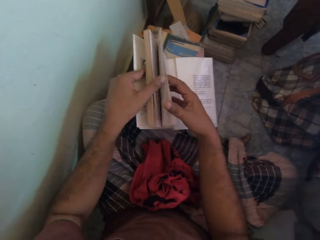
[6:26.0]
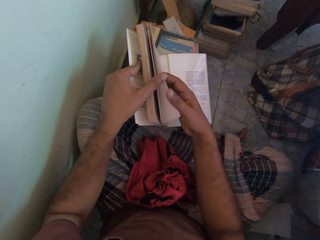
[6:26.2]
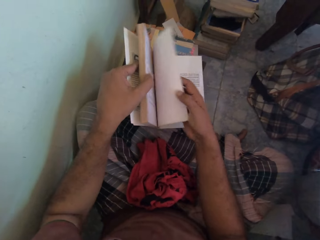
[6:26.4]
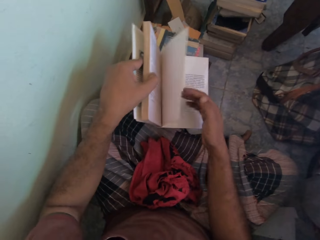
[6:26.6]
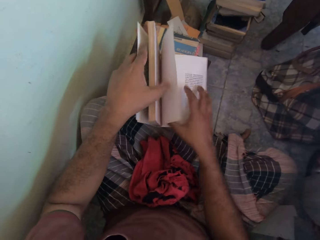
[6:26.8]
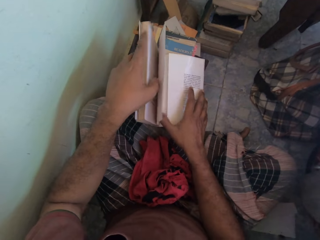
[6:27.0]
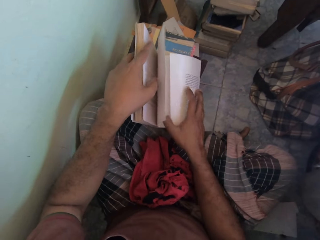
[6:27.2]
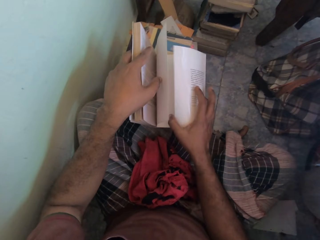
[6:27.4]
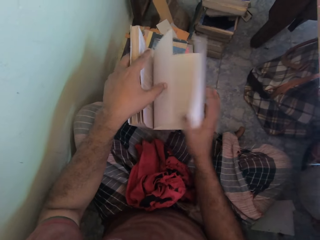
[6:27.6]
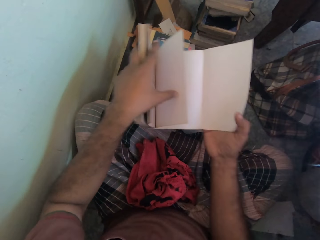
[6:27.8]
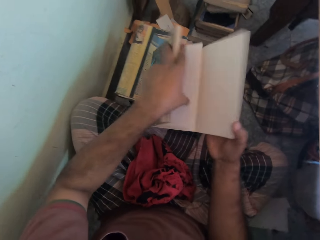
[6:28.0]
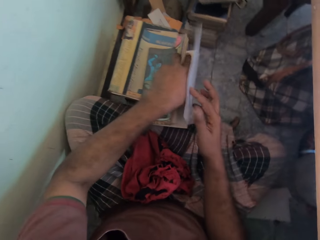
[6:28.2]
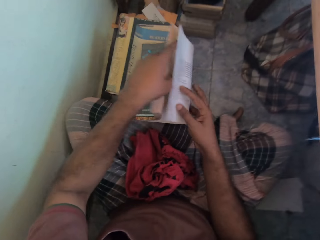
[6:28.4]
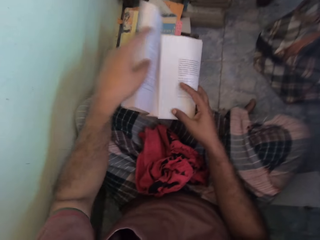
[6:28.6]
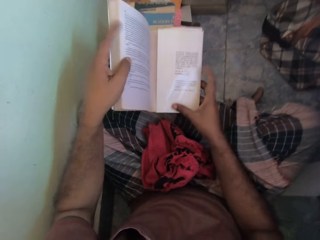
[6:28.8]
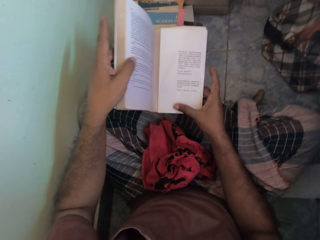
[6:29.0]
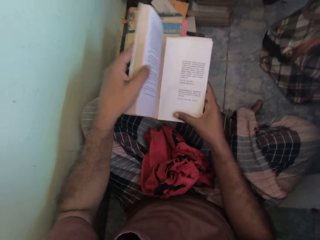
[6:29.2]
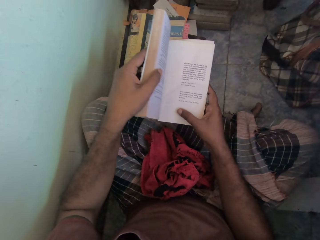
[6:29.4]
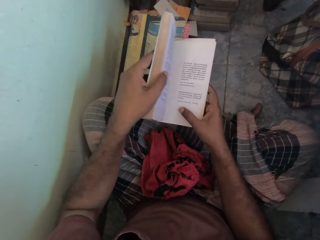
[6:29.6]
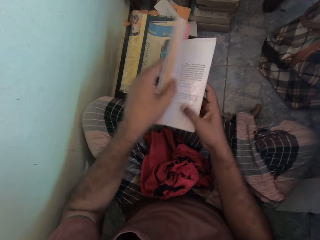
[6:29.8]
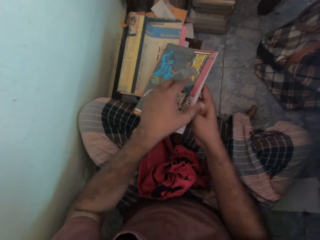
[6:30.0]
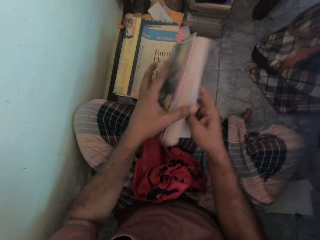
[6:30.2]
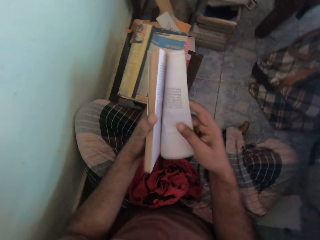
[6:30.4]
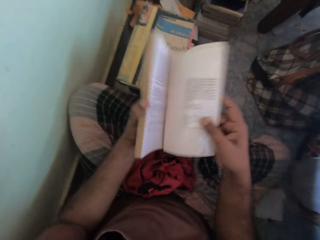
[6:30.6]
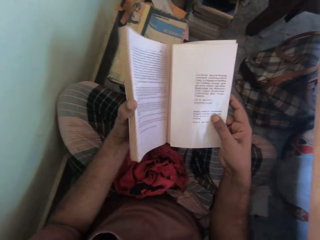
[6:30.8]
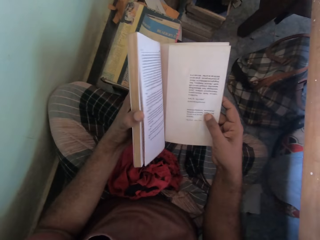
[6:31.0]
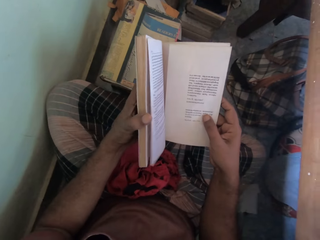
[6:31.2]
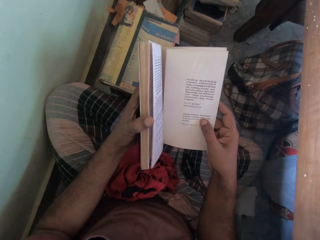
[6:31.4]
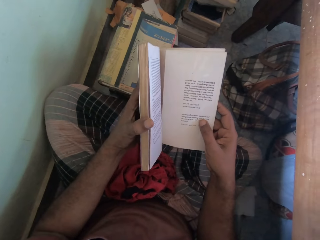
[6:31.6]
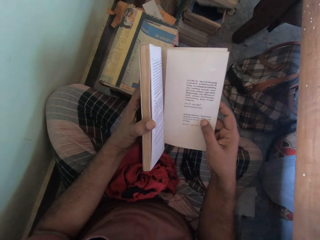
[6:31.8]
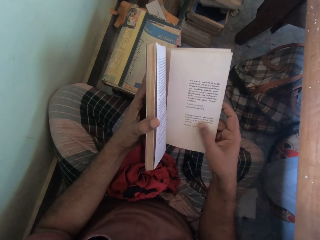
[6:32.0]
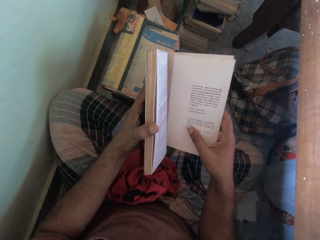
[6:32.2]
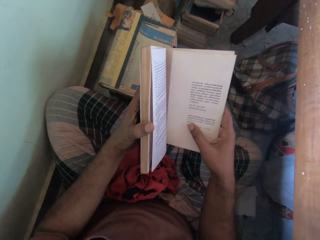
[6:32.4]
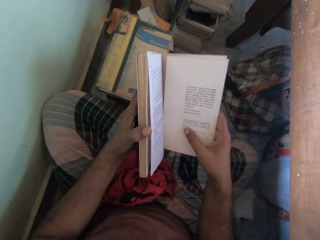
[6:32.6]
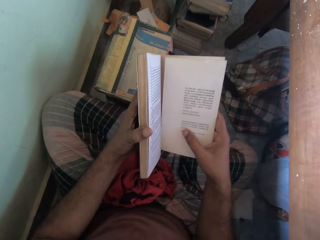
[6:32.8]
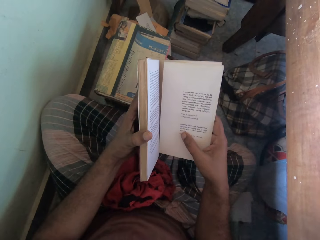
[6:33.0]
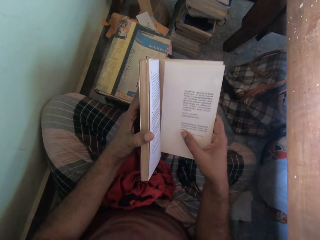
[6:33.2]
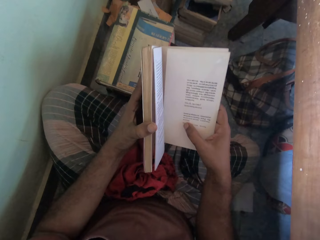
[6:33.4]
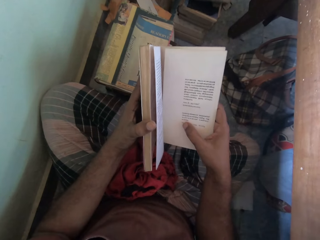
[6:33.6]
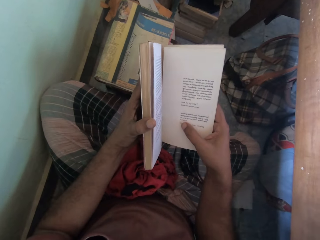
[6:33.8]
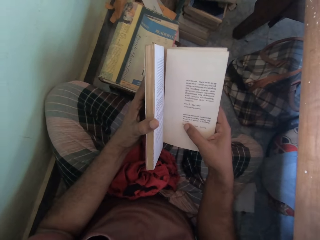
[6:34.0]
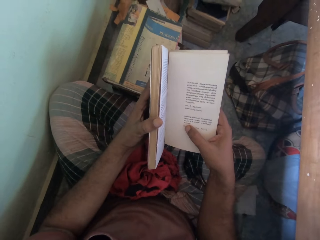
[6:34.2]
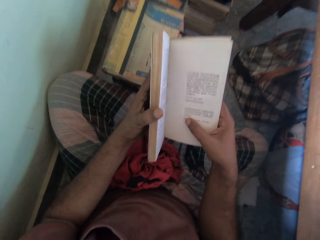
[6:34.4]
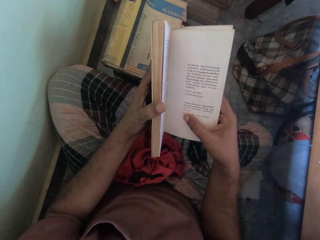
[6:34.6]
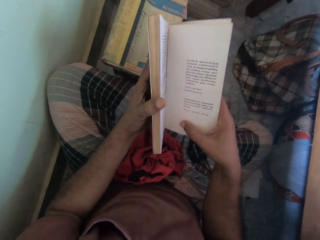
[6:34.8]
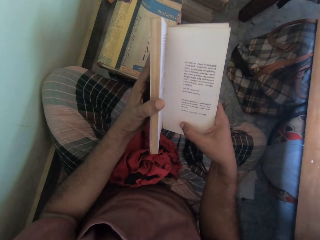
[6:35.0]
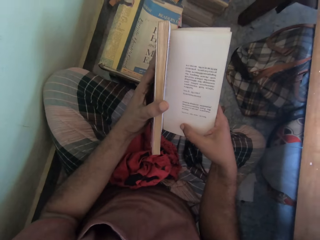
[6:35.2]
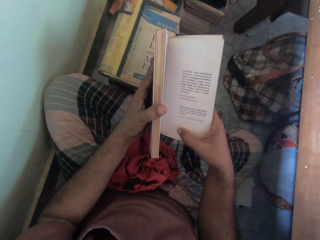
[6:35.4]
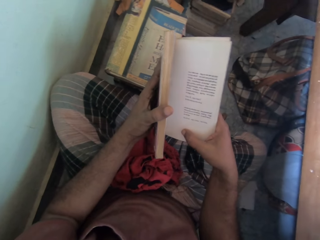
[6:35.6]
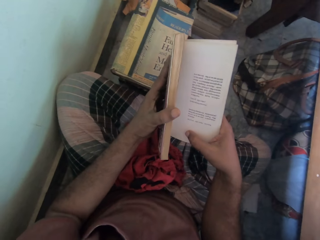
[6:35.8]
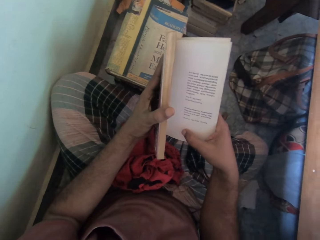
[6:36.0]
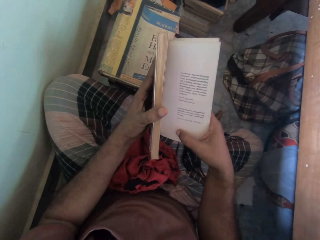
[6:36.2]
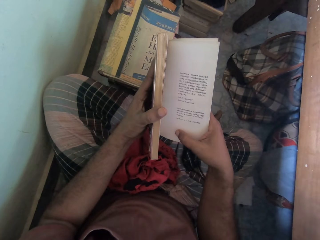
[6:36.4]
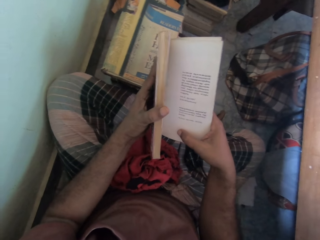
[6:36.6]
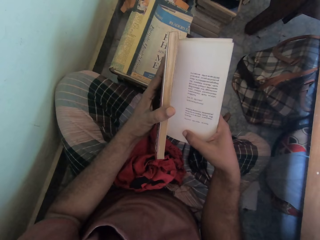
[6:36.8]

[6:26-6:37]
The camera wearer raises the book from the stack of books on the floor with both hands.

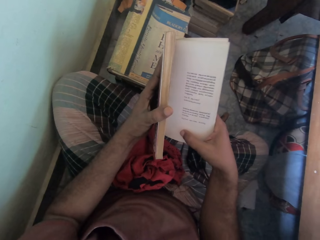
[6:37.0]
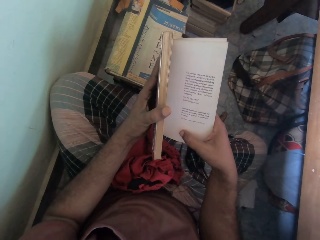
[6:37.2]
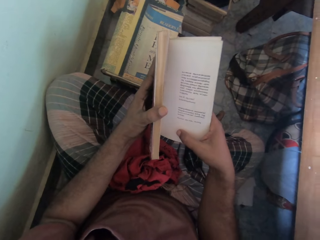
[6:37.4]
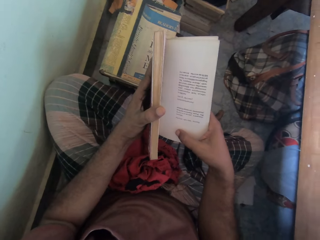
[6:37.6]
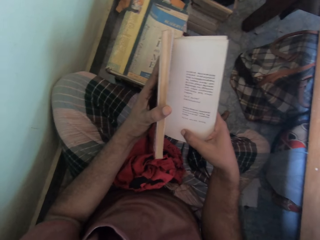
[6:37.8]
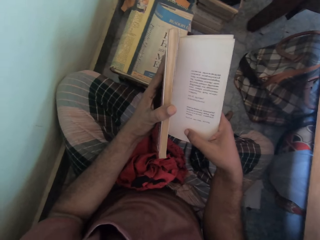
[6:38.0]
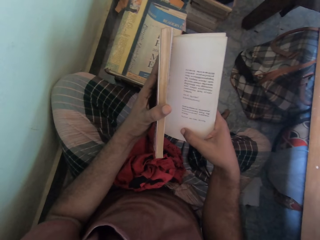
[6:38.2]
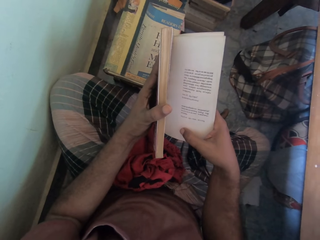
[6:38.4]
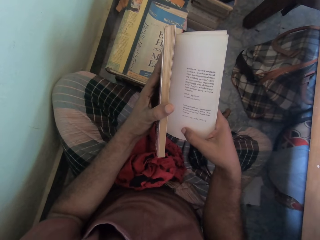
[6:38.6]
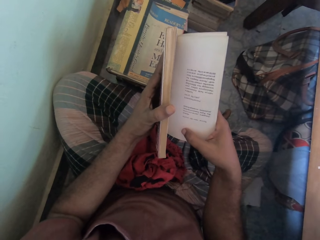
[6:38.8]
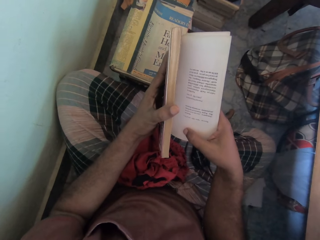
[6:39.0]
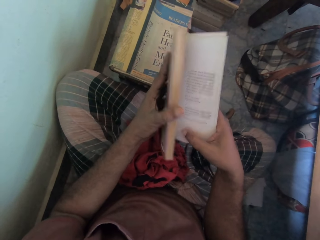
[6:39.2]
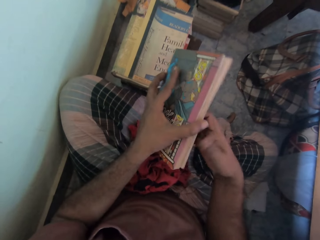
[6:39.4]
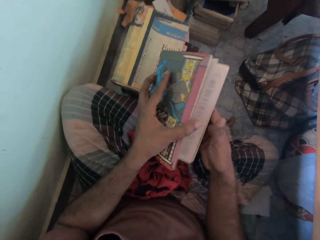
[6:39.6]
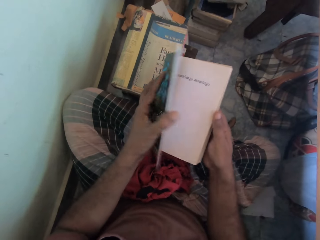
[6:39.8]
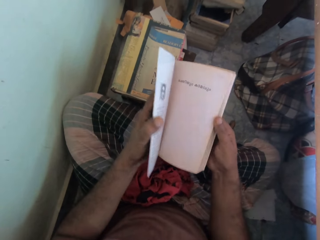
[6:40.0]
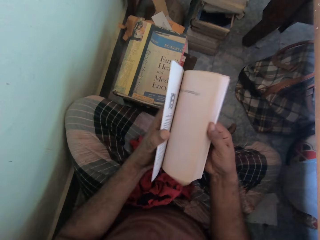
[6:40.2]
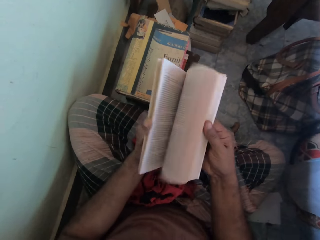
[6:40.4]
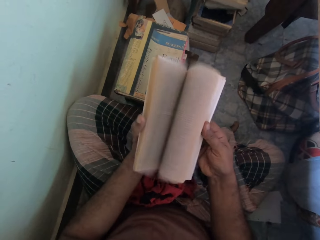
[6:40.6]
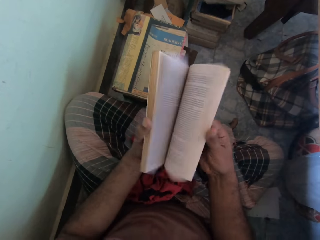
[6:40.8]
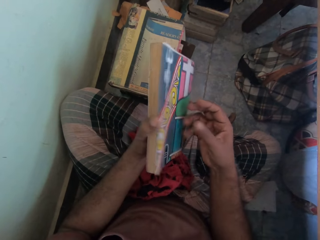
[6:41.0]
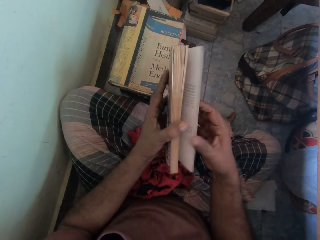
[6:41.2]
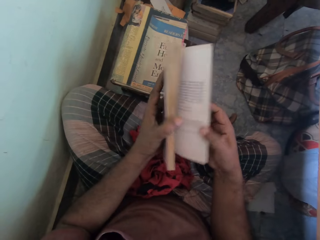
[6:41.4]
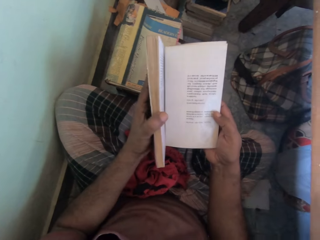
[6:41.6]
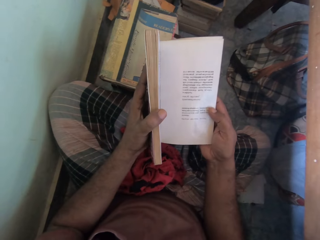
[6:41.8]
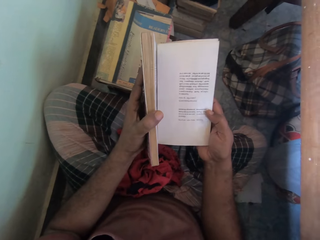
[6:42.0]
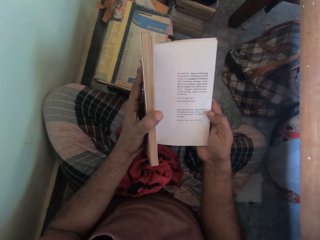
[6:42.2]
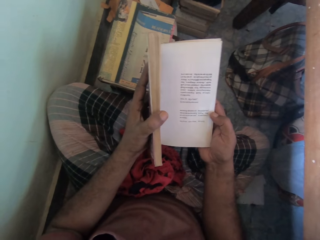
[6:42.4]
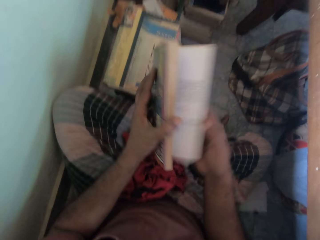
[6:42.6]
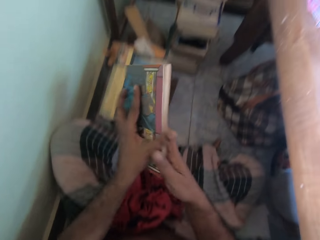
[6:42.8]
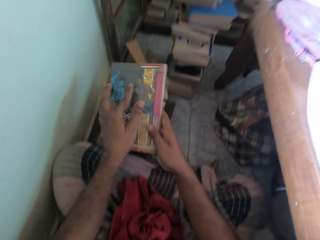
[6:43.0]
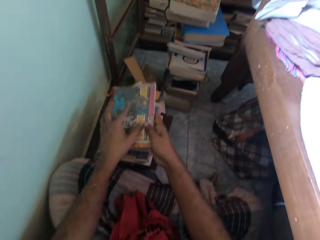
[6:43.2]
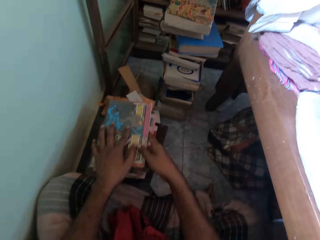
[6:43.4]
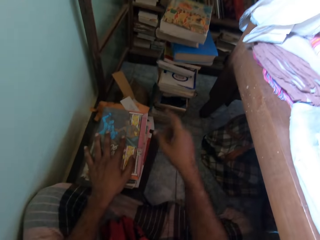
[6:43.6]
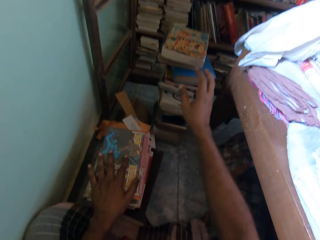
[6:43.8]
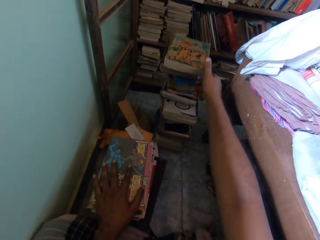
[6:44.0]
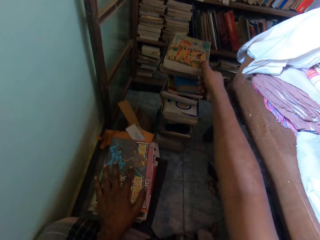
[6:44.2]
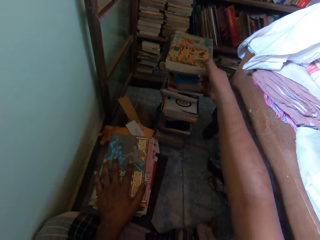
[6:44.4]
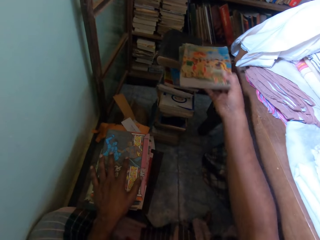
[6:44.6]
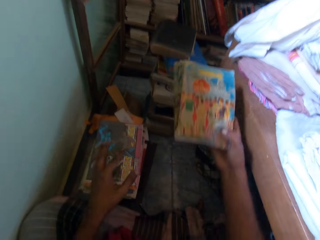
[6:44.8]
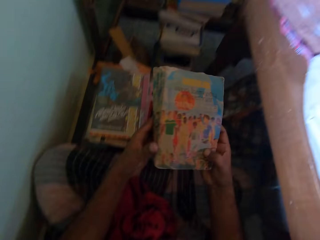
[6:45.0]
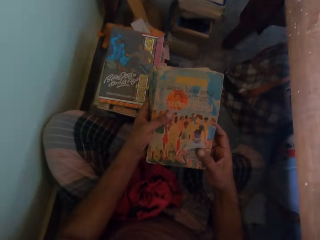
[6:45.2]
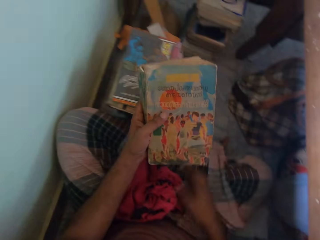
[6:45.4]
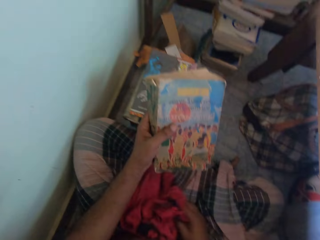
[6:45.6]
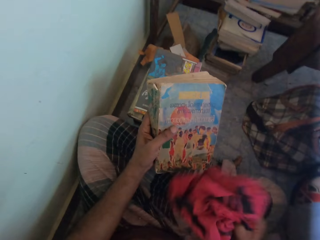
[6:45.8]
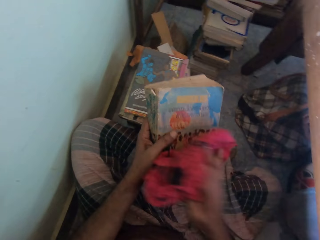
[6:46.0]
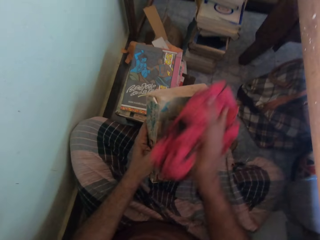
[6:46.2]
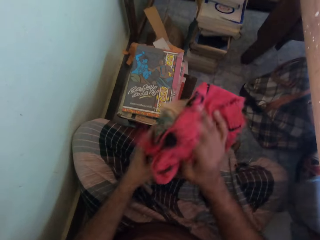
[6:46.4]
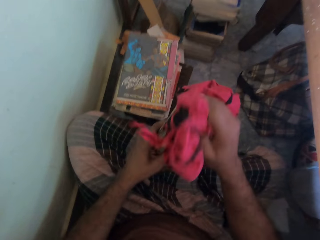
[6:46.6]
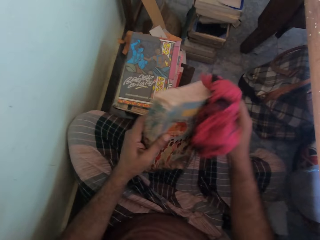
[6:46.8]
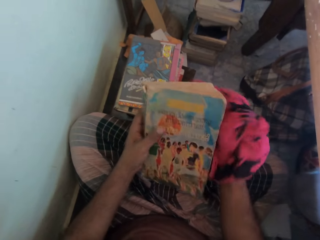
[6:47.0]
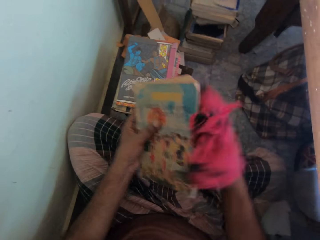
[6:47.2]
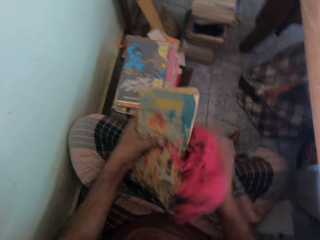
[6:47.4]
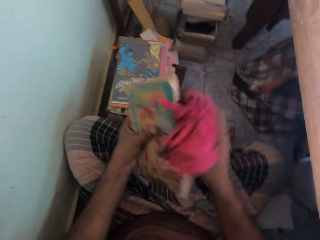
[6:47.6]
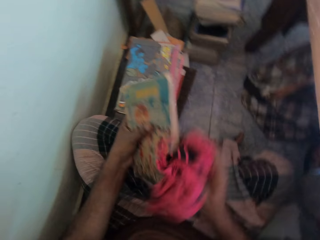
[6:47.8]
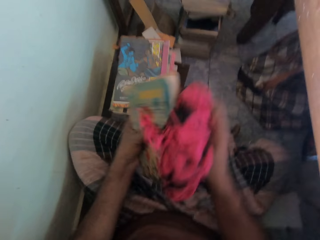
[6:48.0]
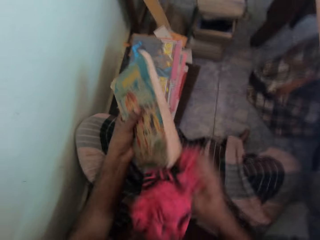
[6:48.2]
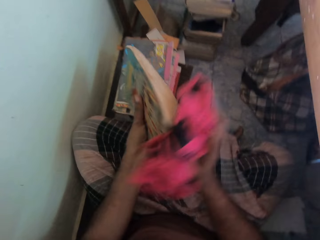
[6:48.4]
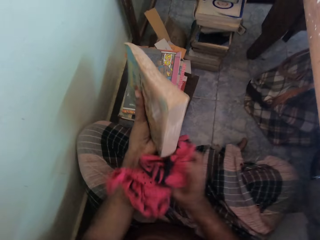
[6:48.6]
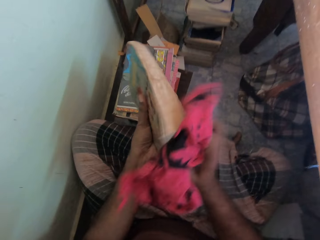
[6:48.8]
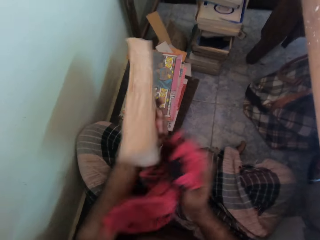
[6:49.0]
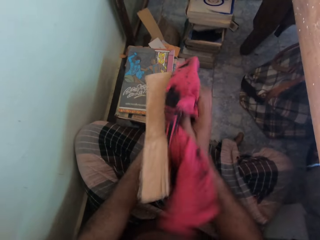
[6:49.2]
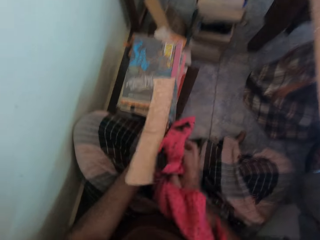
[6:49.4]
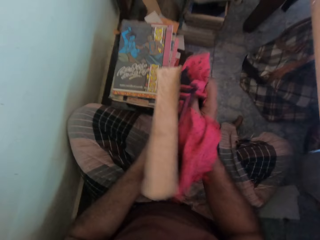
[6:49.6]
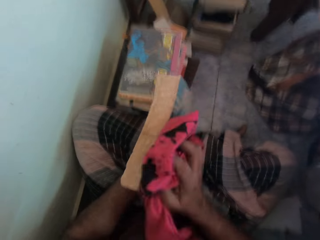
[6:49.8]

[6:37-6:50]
The camera wearer closes the book in his hands with his right hand. He opens the book in his hands with his left hand. He flips the pages of the book in his hands with his right hand. He opens the book in his hands with his right hand. He closes the book in his hands with his right hand. He places the book in his hands on the stack of books on the floor. He takes a book from the stack of books on the floor with his right hand. He passes the book in his right hand to his left hand. He takes the cloth from his legs on the floor with his right hand. He wipes the book in his left hand with the cloth in his right hand.
